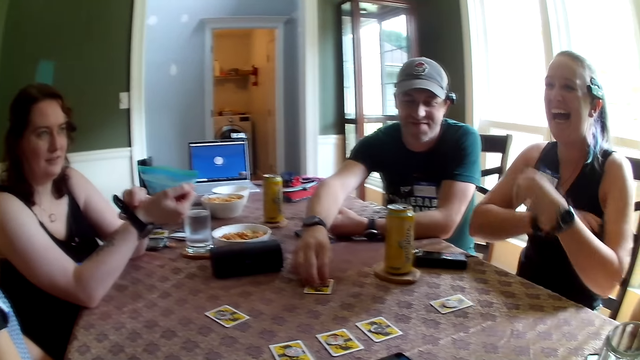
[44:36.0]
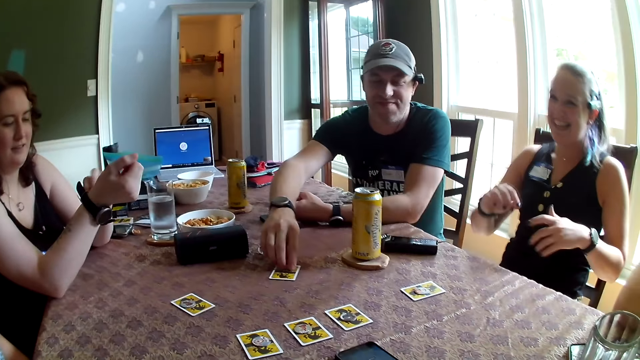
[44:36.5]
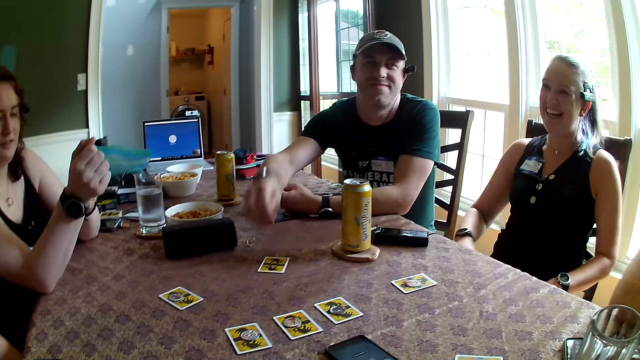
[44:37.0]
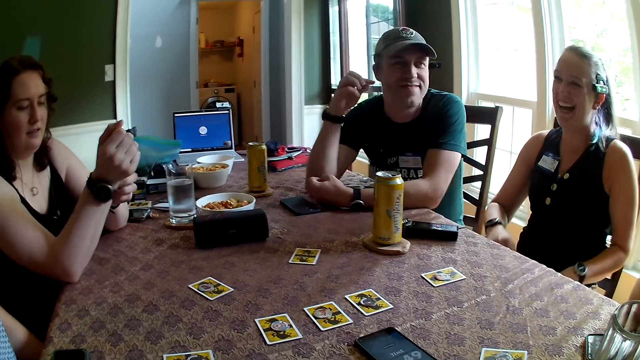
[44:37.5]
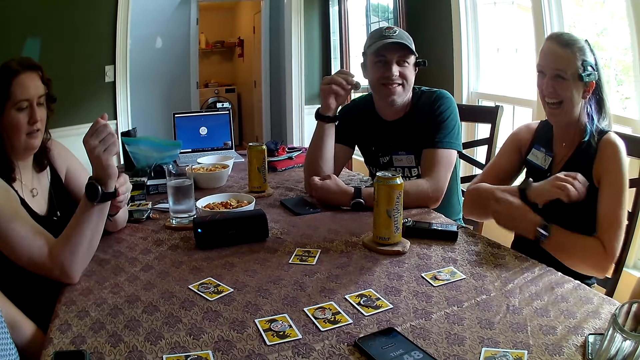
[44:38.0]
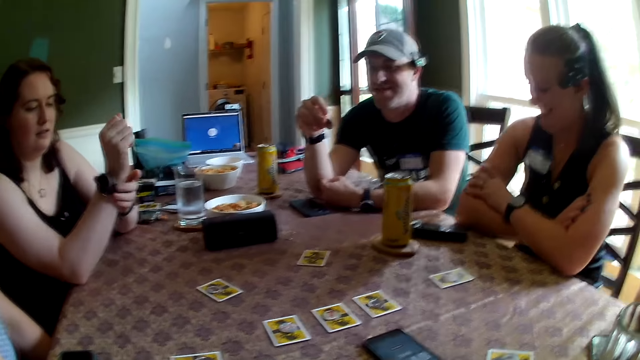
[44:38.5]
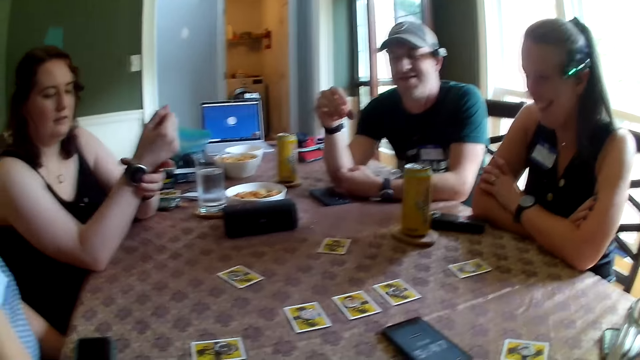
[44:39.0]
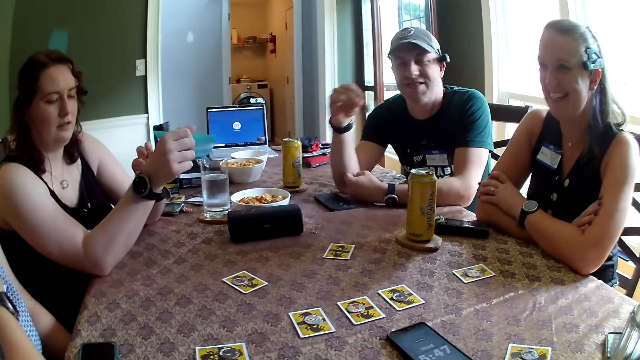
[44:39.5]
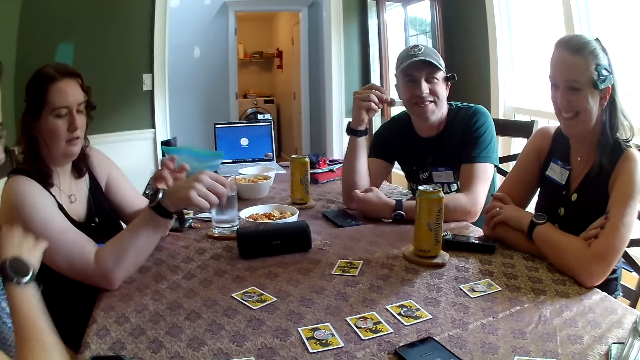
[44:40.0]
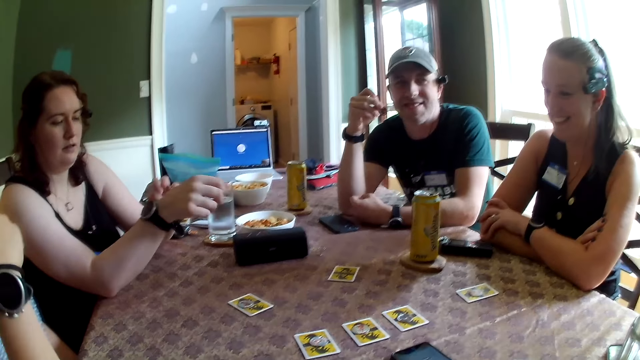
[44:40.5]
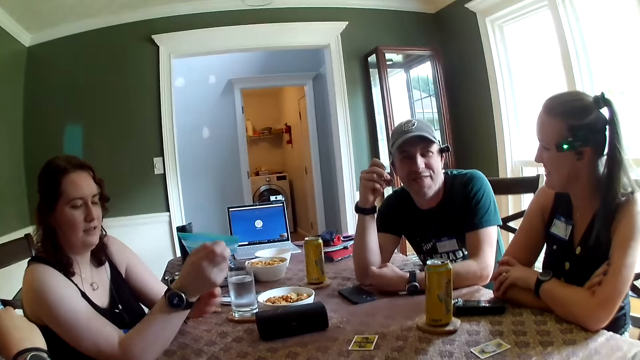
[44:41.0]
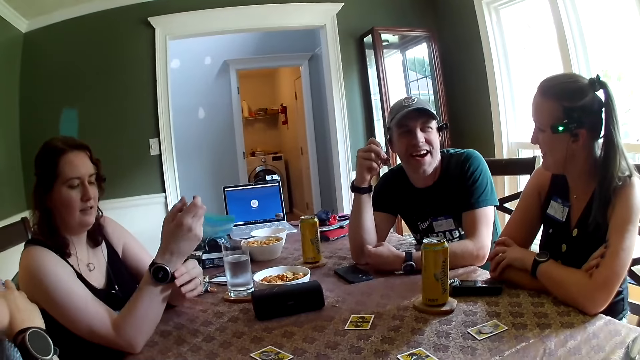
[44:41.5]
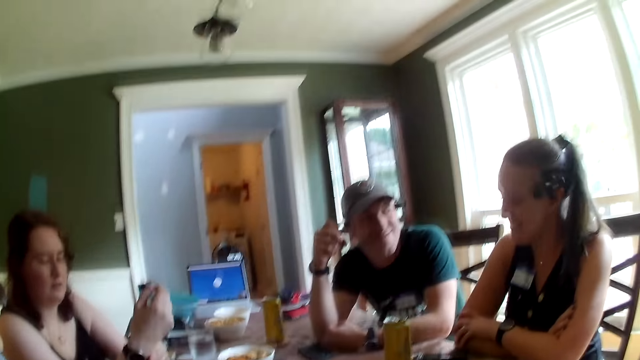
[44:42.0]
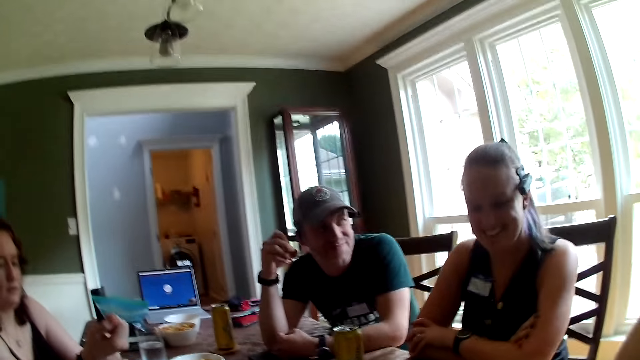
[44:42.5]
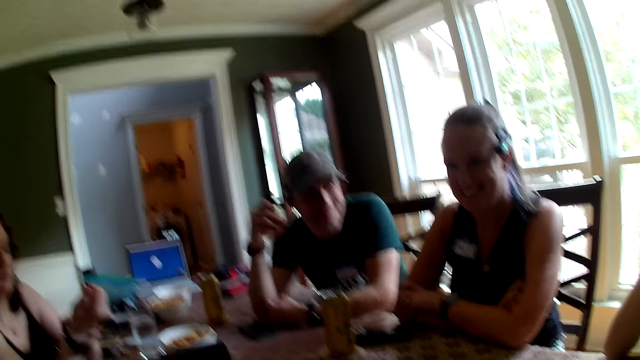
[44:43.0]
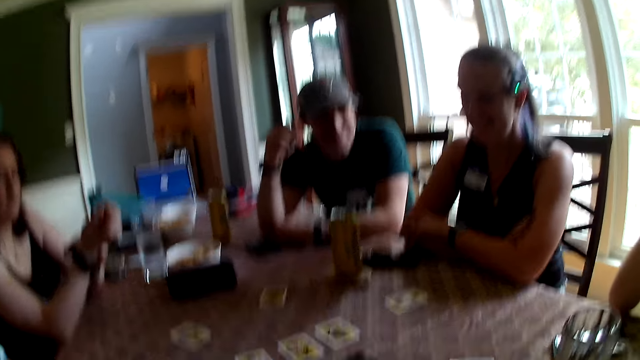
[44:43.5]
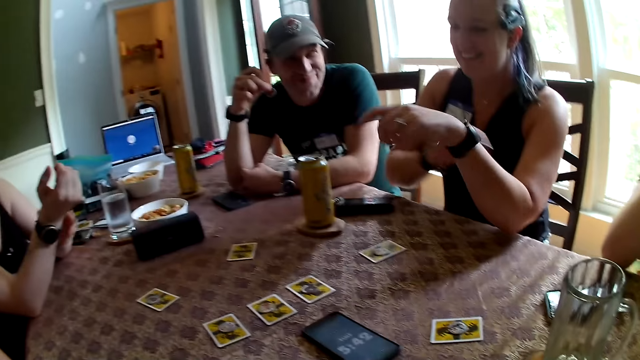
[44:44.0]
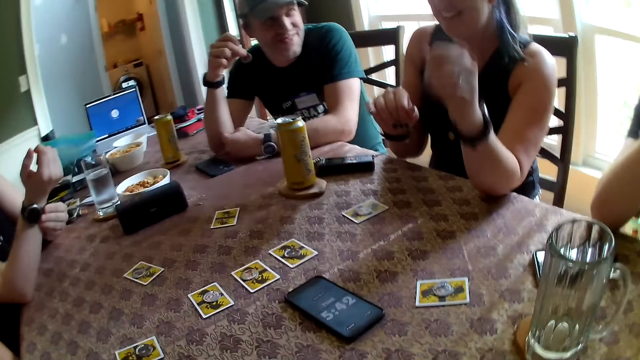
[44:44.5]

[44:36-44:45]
A man picks up the token from the card with his right hand. He picks up the card on the table. He drops his right hand on the table. A woman drops both hands on the table. The camera wearer looks at the man. They converse with the man.

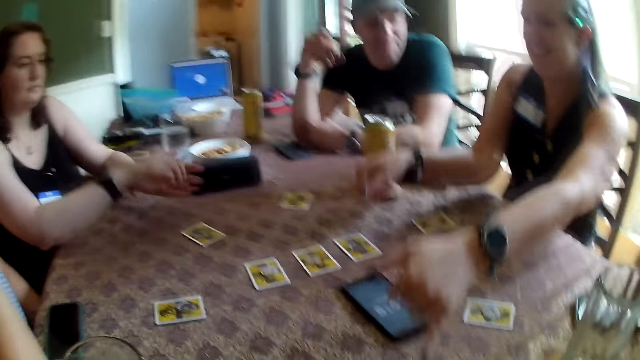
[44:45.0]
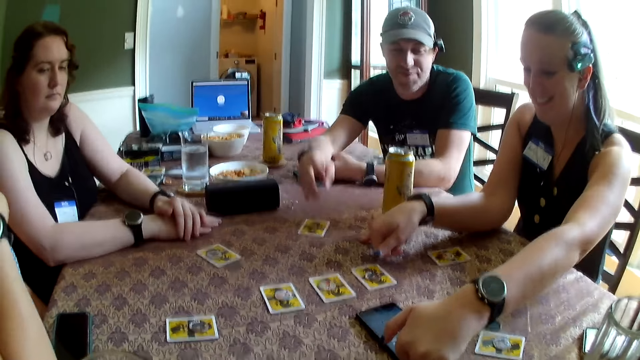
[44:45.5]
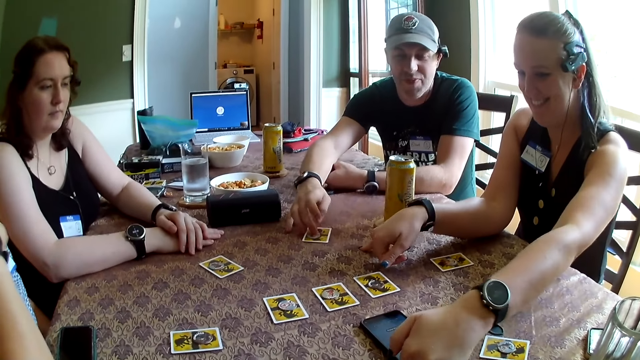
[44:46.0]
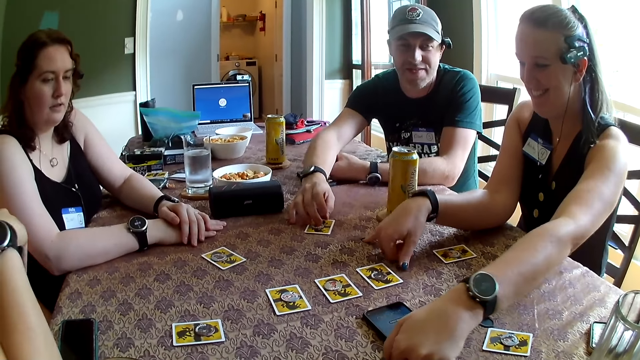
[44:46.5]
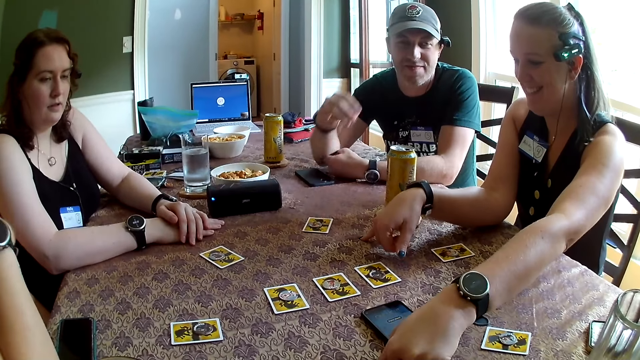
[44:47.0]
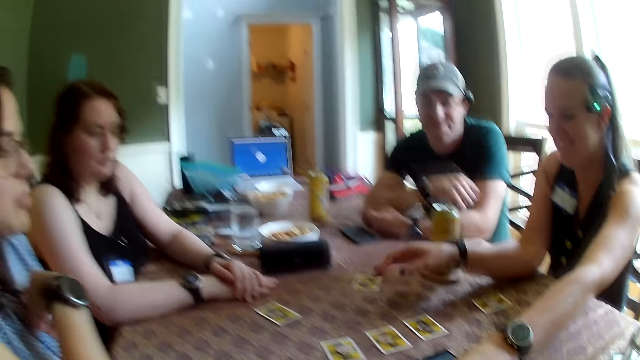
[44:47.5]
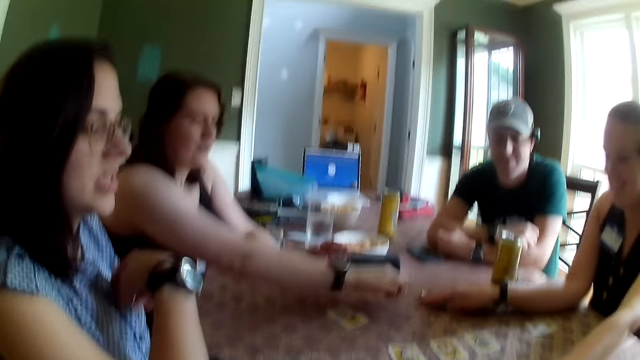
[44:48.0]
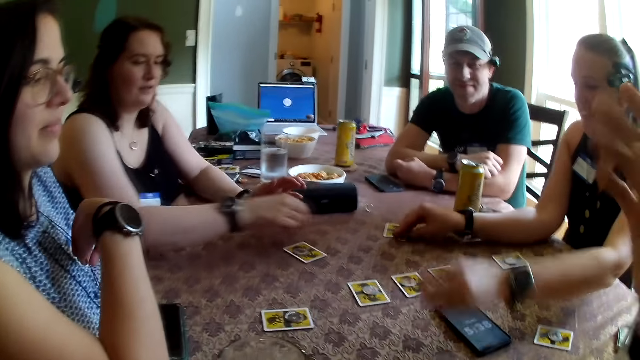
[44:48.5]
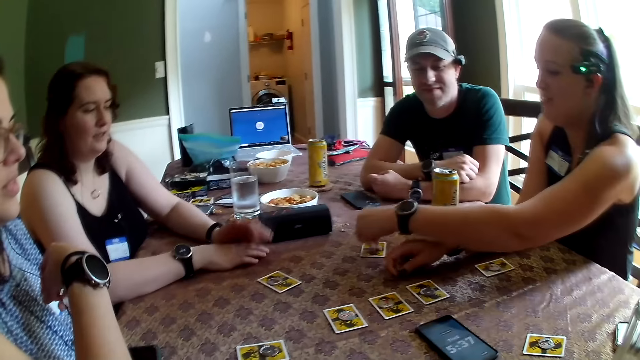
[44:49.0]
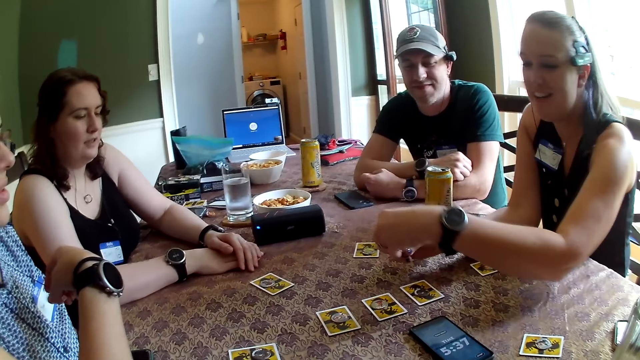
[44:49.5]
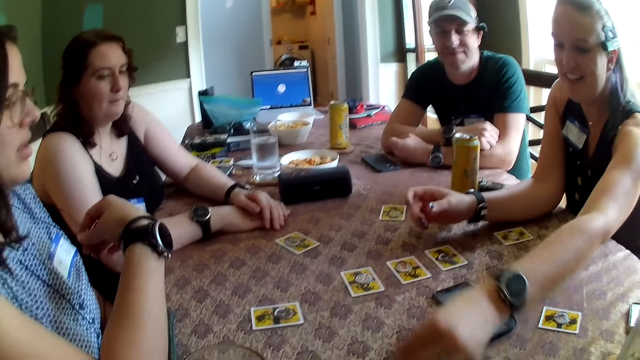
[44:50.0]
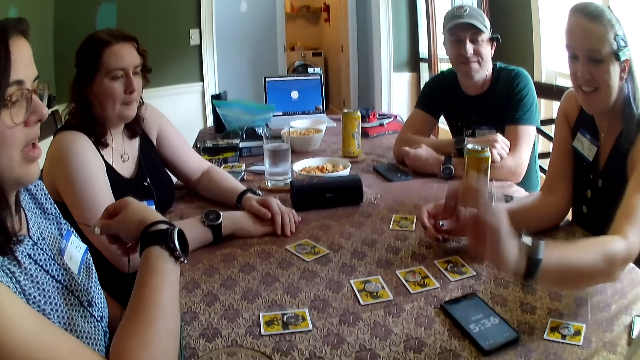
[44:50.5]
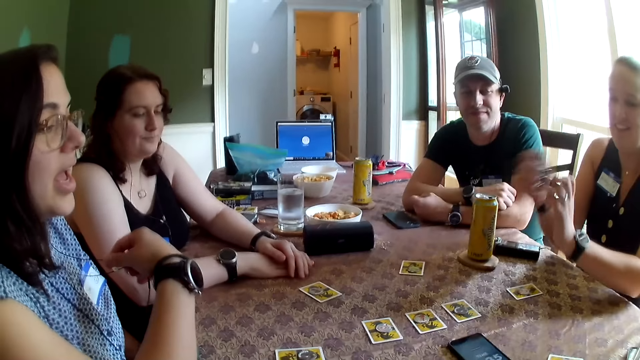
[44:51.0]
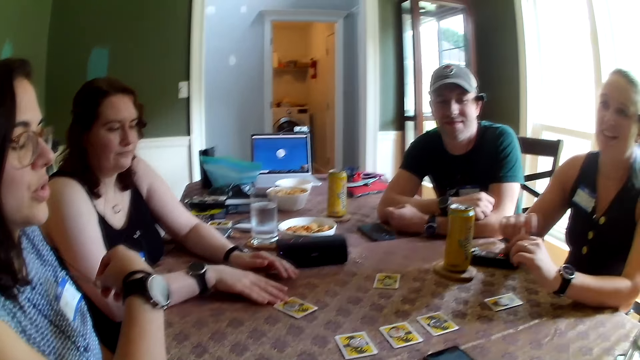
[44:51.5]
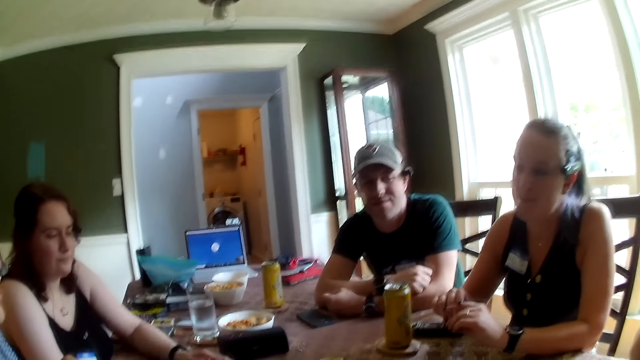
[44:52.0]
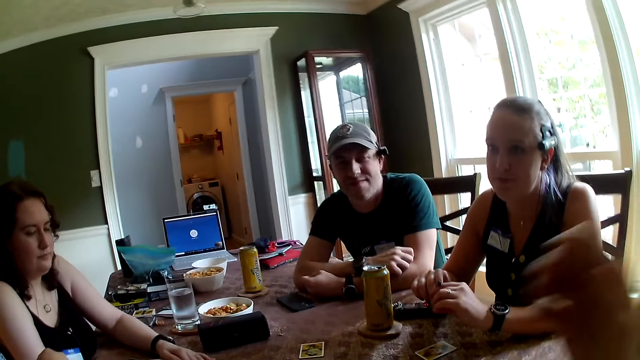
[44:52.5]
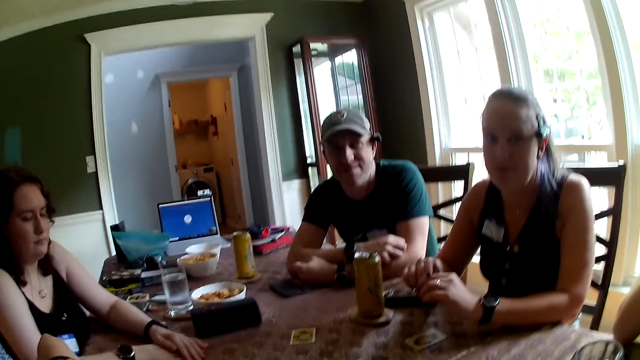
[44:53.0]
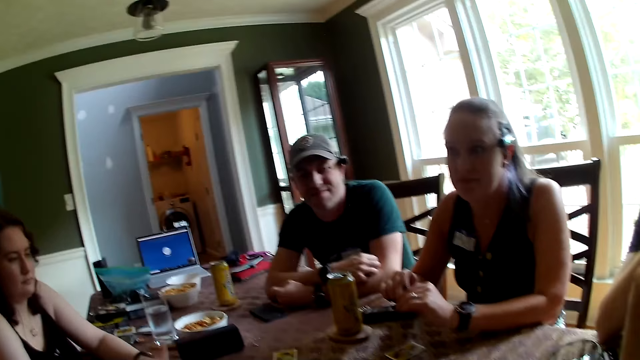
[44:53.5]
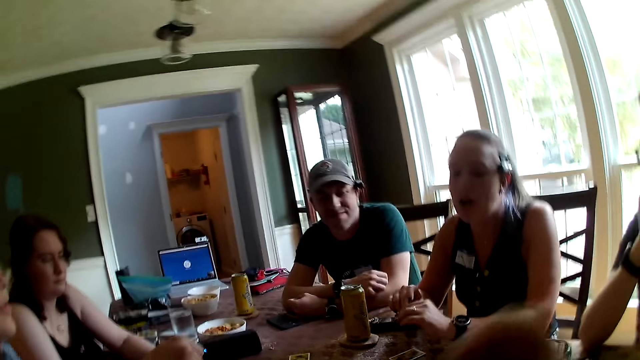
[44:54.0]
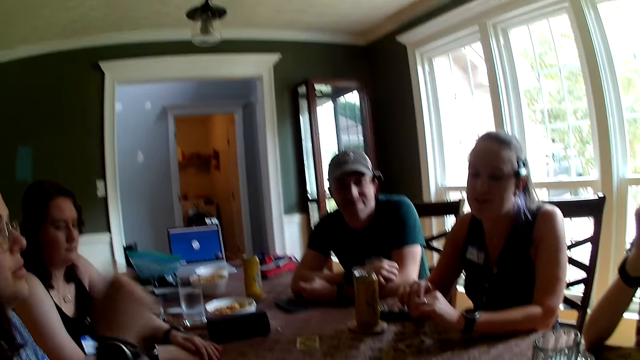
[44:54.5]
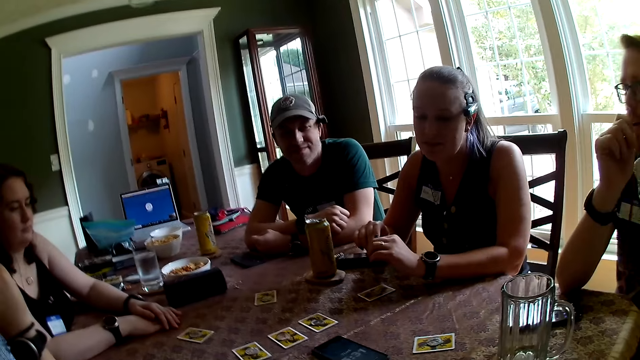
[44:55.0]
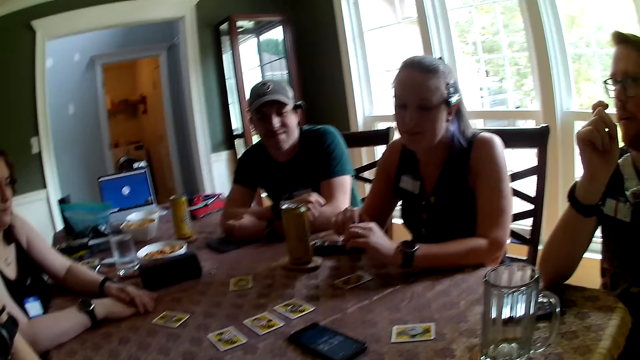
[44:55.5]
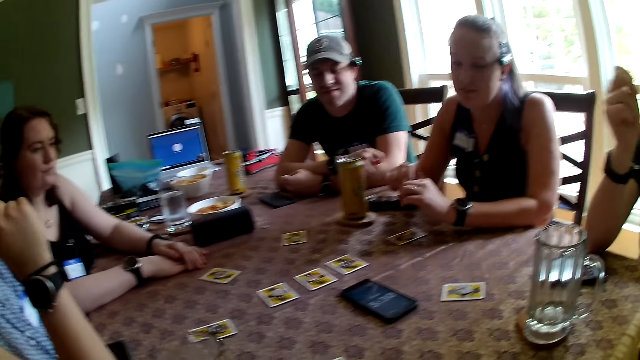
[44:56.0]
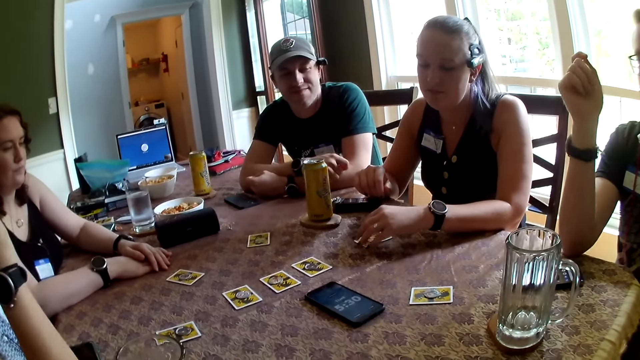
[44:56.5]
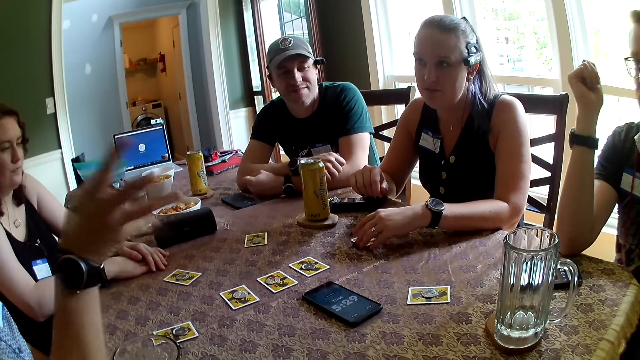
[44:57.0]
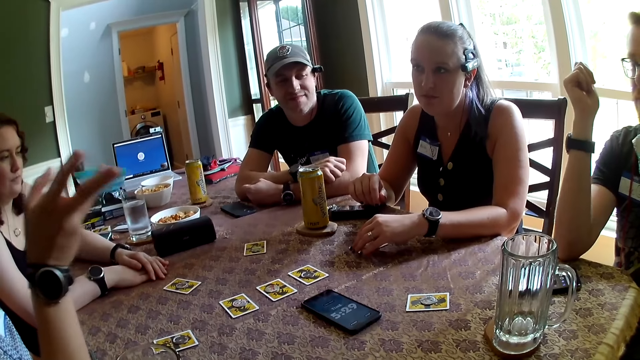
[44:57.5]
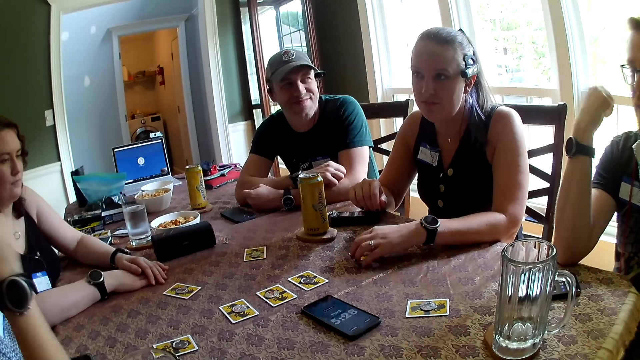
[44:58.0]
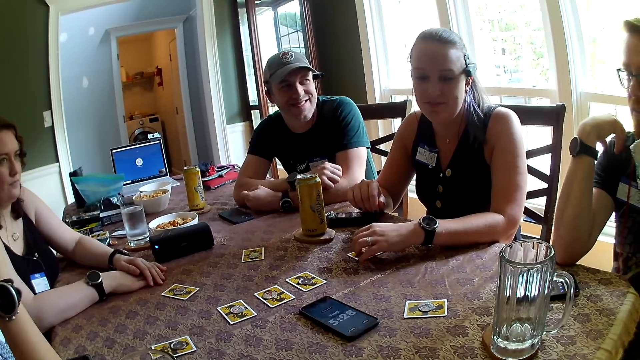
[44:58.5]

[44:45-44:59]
A woman interacts with the group of people at the table. Another woman drops her hands on the table. The first woman touches the table with both hands. A man adjusts the token on the card with his right hand. A third woman picks the cards on the table. A fourth woman interacts with the group of people at the table. She holds an earpiece with her right hand. The first woman touches the card on the table with her right hand. The second woman collects the token from the first woman with her right hand. The camera wearer looks at the card on the table. The second woman drops her right hand on the table. The first woman drops the token on the card with her left hand. She drops the token on the card again. The camera wearer drops his right hand on the table. The fourth woman drops both hands on the table. The second woman moves the card on the table with her right hand. The camera wearer looks around the house. He converses with the team. The fourth woman touches her face with her right hand. The man interacts with the group of people at the table. The fourth woman points her right hand. The first woman touches the card on the table with her left hand. Another woman converses with the camera wearer.
